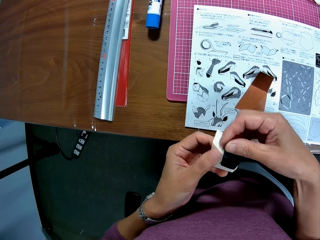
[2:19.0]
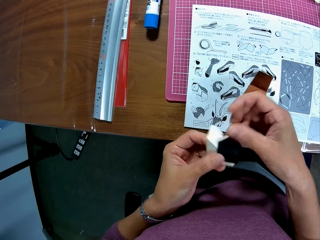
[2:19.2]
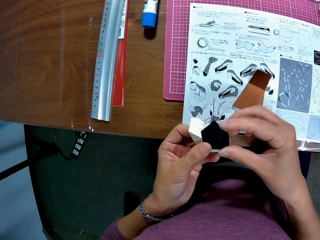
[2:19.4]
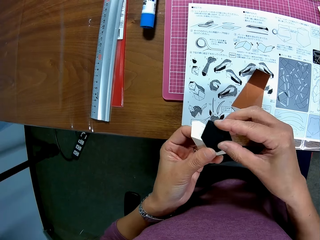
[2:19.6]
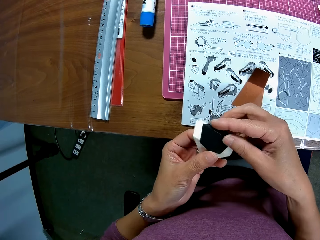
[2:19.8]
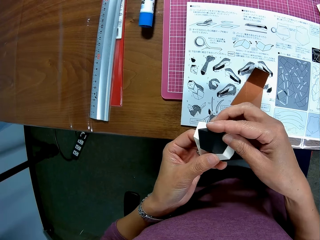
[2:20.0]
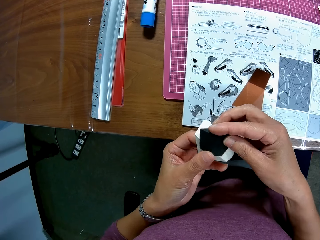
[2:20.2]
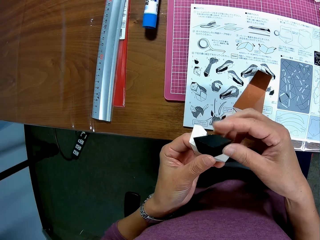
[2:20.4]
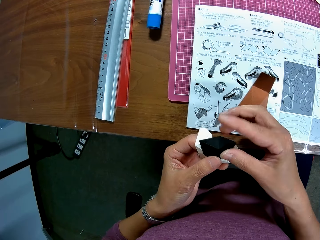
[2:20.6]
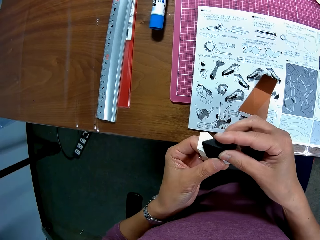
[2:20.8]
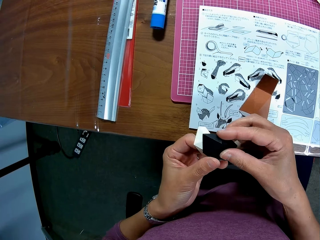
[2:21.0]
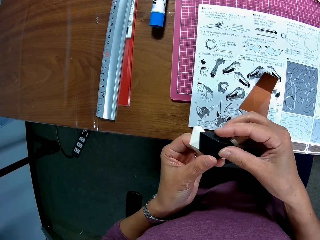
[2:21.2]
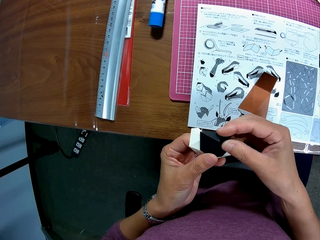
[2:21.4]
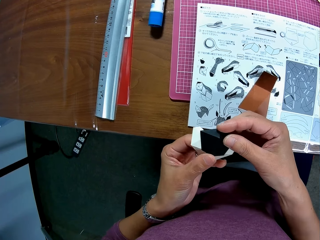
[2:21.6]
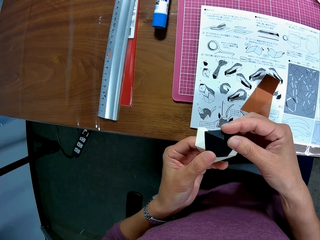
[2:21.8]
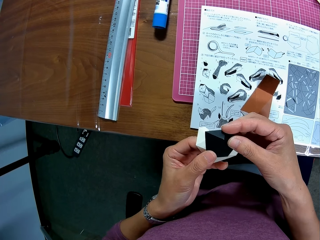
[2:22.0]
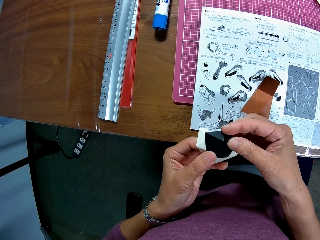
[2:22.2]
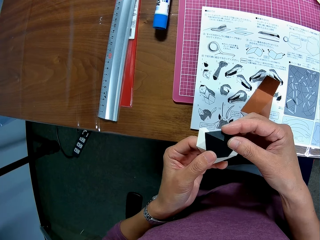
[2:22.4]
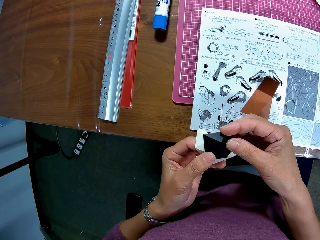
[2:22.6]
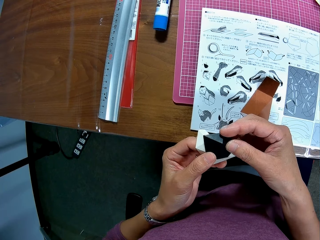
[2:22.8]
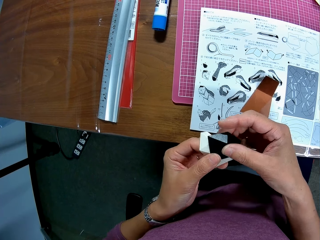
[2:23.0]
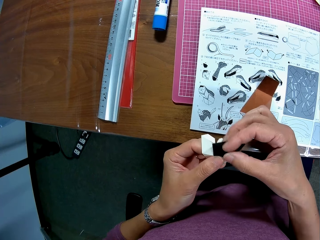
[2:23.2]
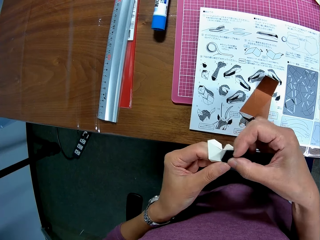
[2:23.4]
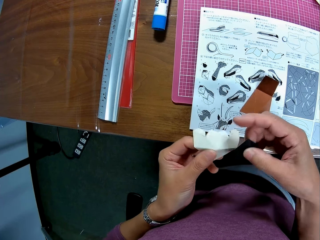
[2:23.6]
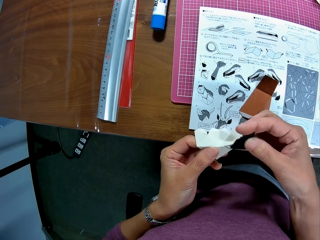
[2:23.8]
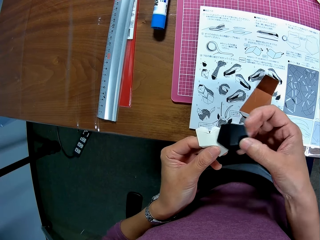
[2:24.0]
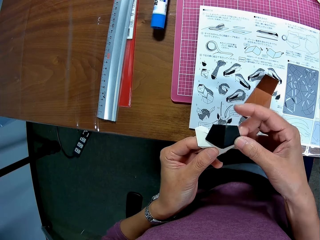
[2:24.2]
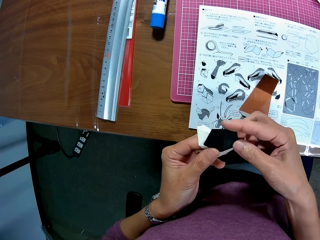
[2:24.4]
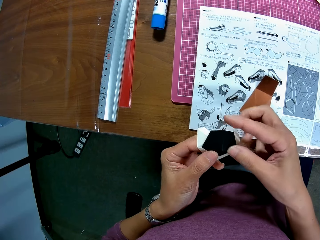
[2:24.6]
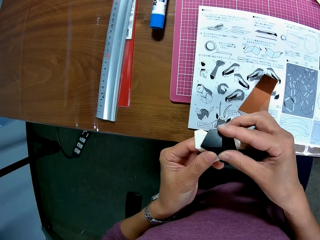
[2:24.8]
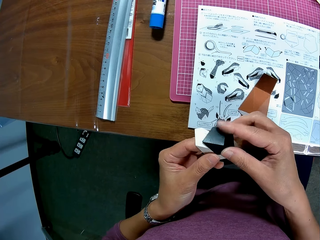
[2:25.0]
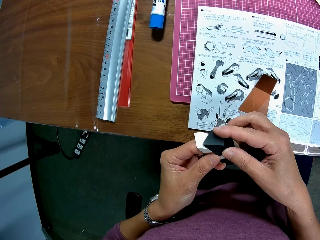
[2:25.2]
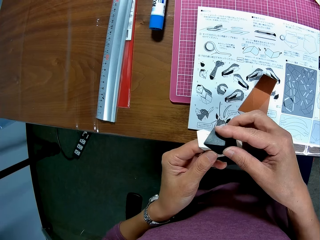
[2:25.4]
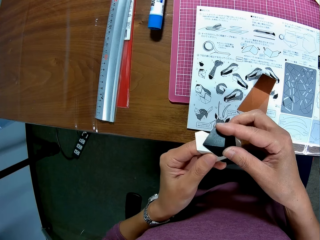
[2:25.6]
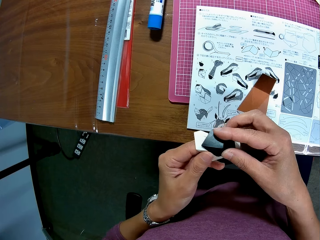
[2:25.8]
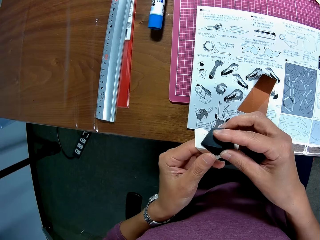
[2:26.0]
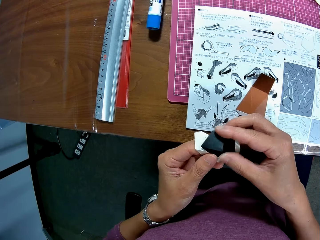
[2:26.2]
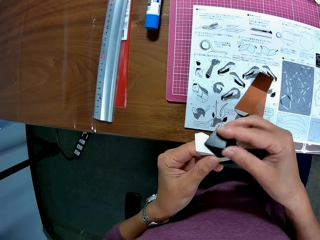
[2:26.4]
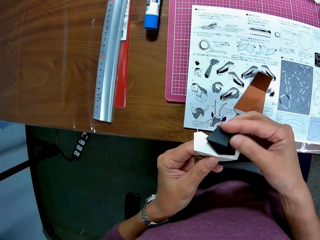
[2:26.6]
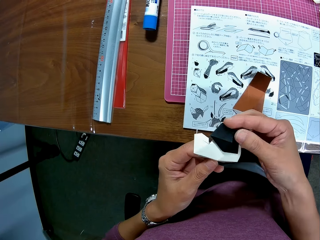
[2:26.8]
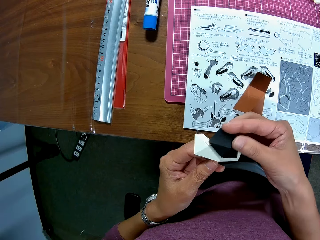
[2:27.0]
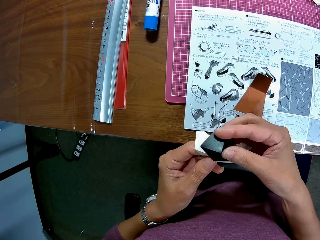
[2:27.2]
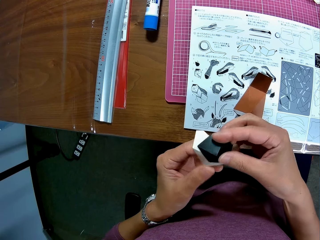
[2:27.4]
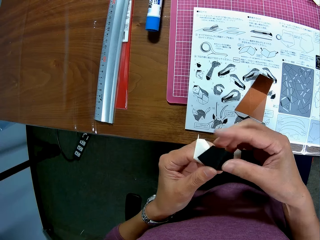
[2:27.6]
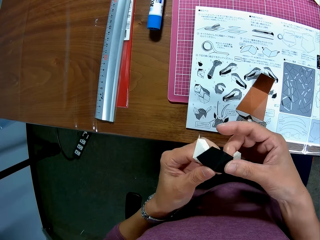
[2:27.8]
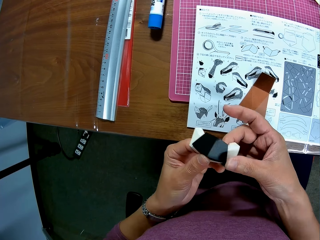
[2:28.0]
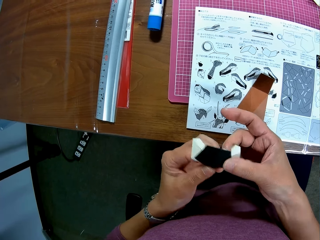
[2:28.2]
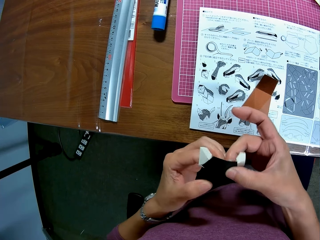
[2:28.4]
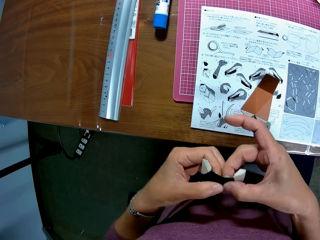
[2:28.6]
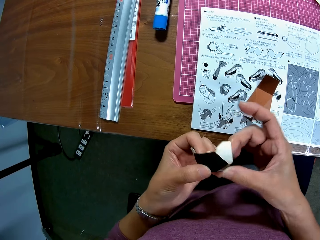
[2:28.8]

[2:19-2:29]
The camera wearer separates the folding. They join the papers together.

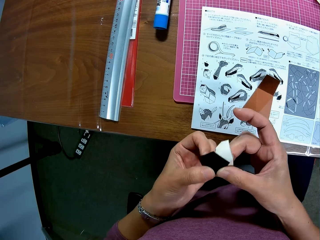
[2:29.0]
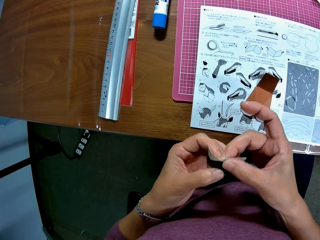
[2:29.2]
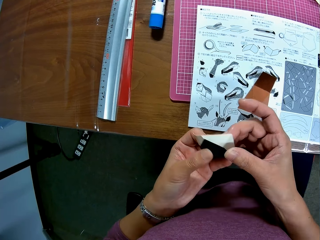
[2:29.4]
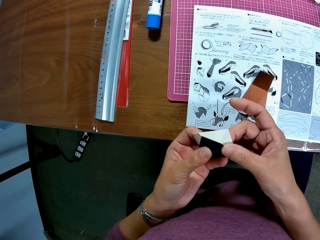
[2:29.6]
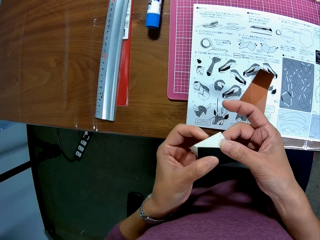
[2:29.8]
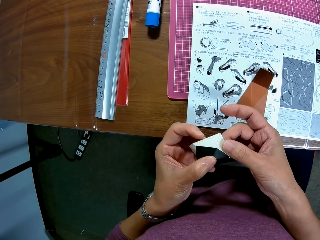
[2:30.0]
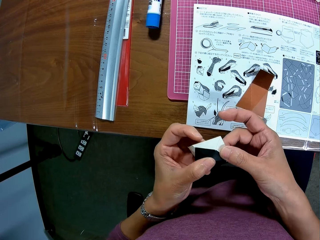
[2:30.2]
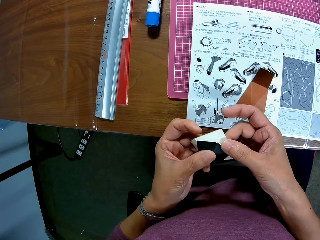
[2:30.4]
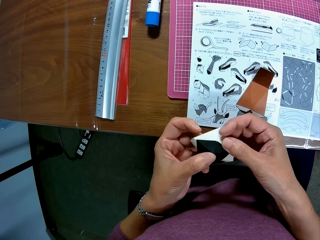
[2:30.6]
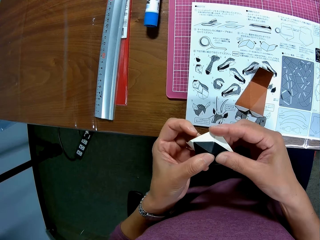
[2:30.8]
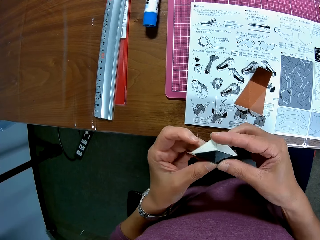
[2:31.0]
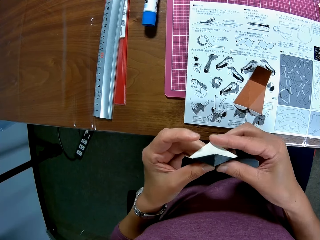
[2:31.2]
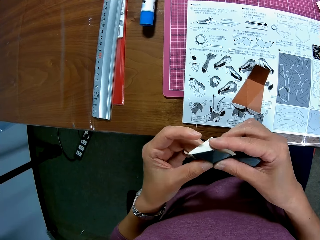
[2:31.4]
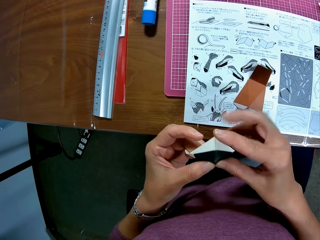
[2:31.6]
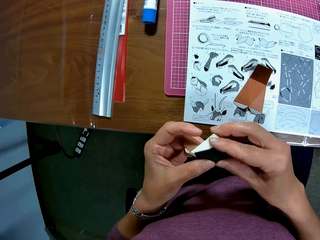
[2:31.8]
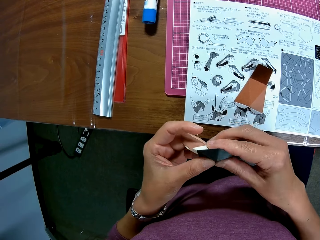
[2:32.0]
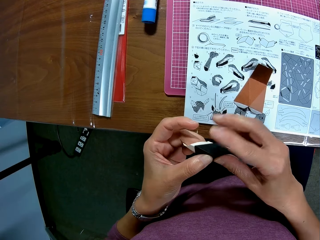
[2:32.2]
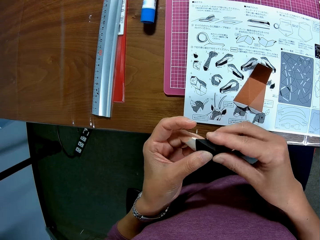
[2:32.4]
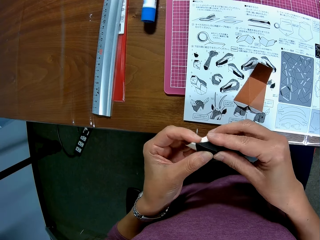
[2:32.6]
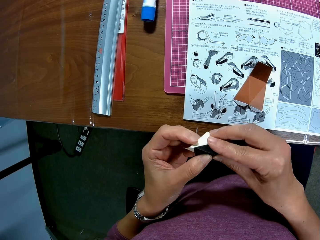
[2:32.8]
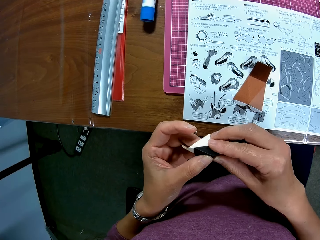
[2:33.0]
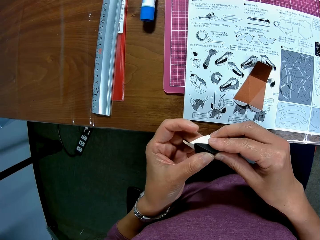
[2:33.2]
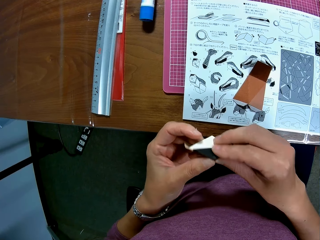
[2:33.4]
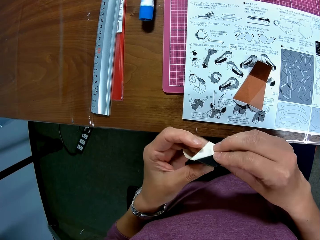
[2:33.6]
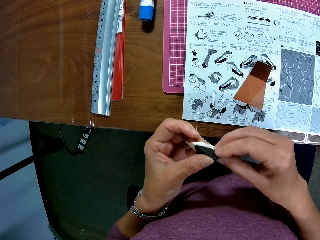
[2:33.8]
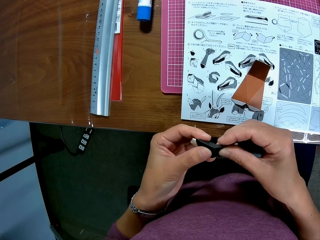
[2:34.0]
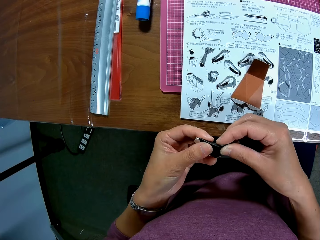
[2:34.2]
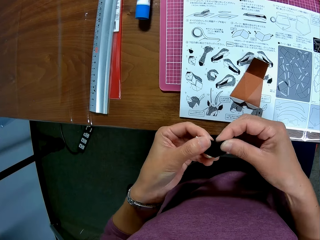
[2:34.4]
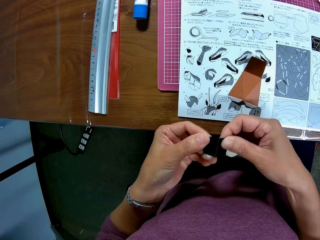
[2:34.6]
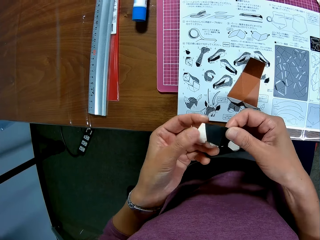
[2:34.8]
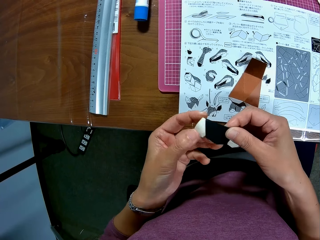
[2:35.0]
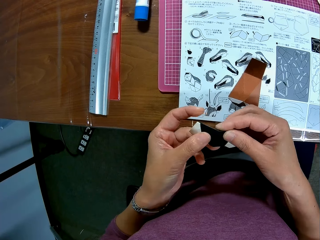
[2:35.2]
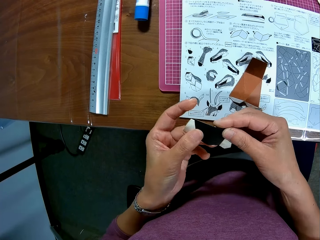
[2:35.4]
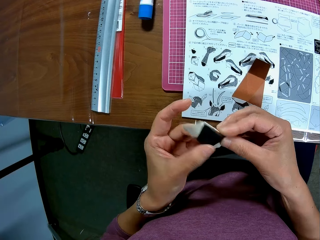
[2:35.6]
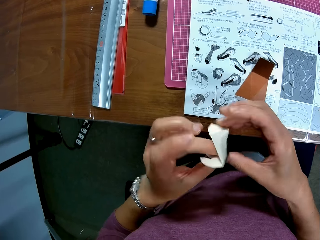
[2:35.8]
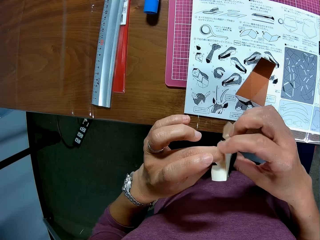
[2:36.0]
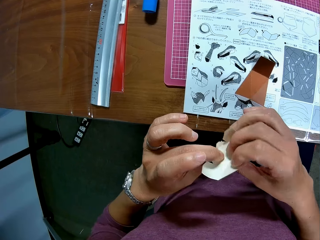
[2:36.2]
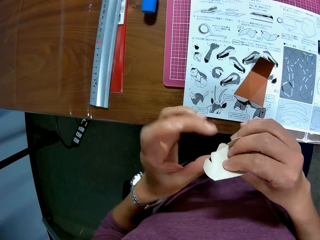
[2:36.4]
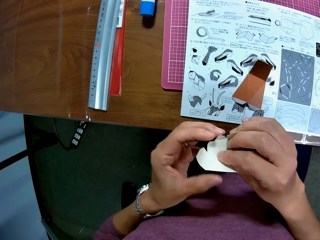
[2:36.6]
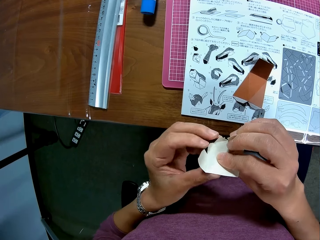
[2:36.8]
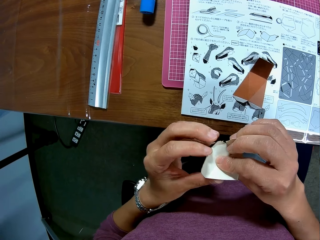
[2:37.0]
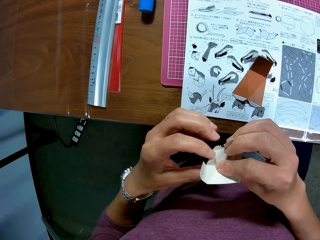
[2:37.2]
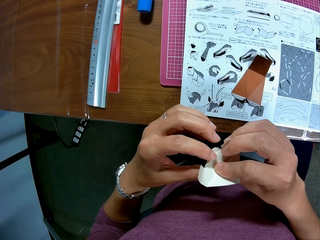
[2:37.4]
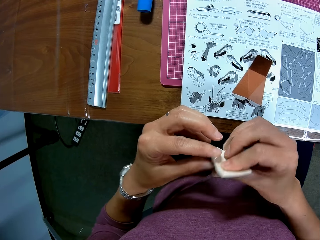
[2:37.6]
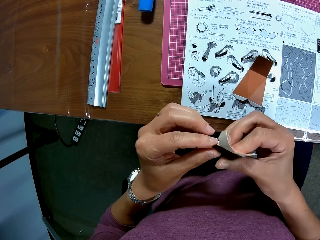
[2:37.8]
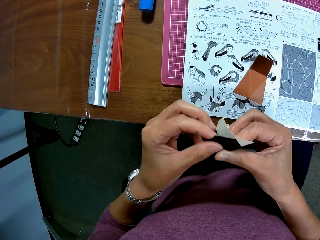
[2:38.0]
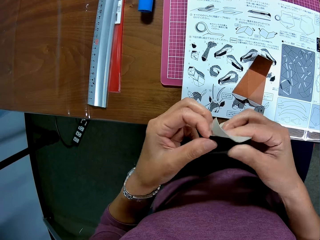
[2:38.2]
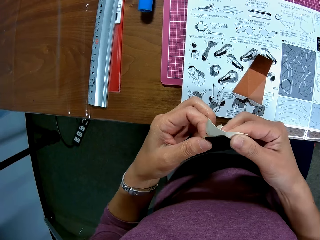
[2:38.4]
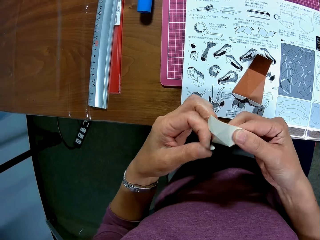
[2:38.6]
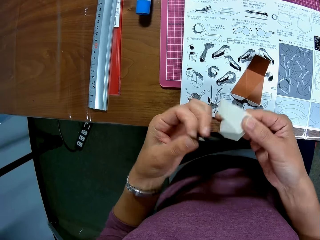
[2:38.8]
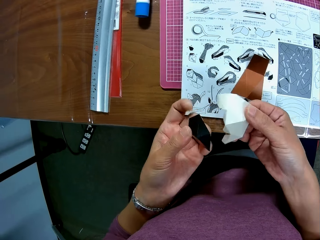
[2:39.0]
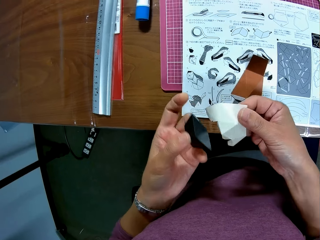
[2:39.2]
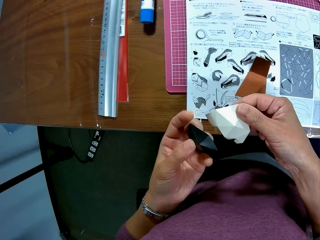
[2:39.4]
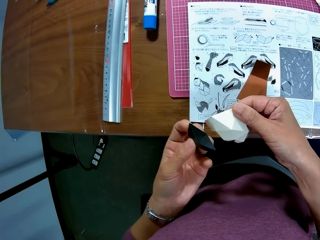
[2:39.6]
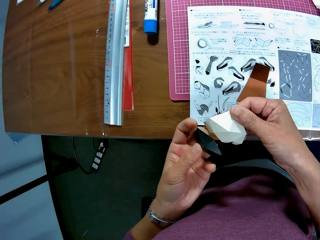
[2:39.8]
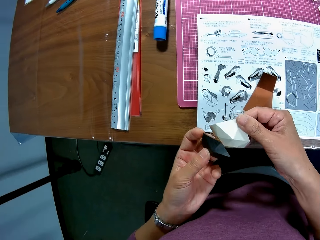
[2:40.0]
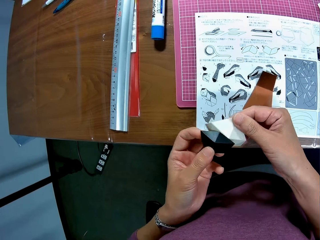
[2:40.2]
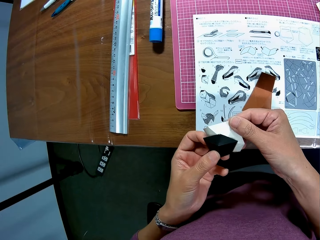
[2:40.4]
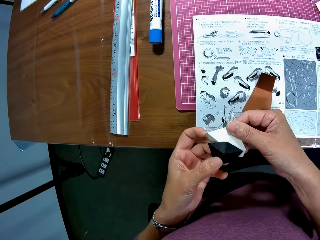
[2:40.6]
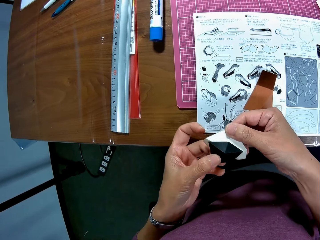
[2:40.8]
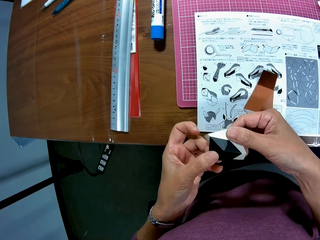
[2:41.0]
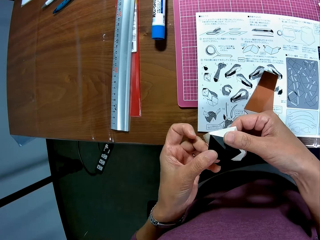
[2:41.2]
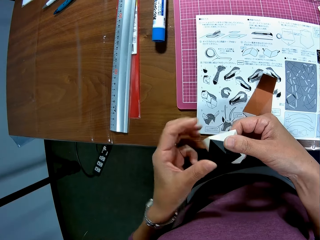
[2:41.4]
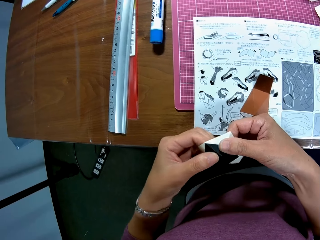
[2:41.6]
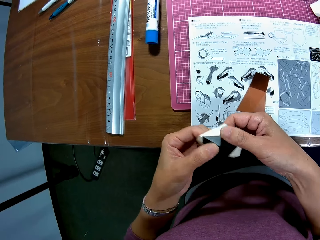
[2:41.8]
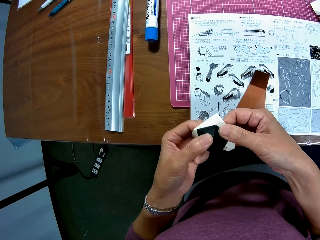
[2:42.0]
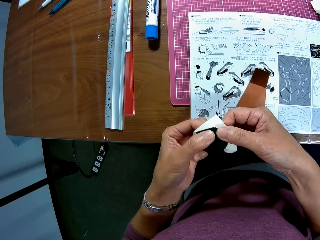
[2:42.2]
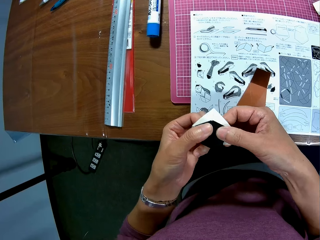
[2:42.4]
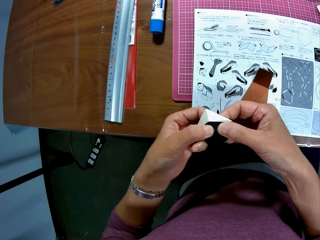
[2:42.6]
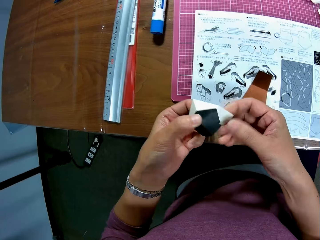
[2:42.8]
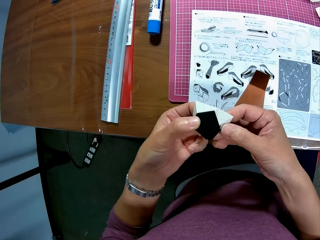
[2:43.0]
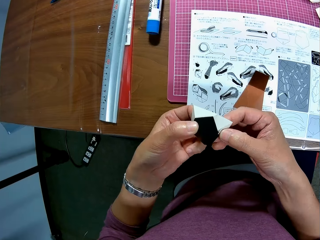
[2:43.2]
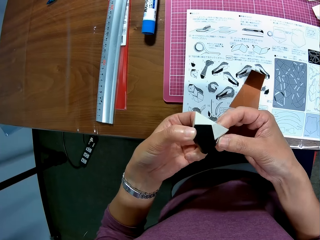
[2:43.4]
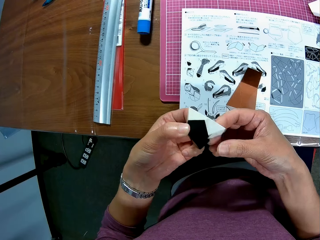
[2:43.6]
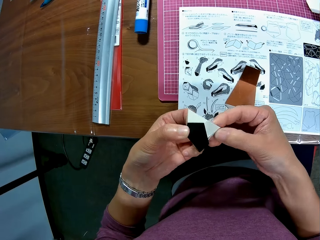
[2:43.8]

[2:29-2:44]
The camera wearer rotates the folding in hand. They join the papers together. They separate the folding. They join the papers together.
